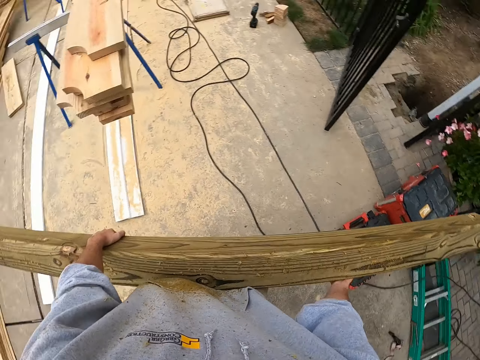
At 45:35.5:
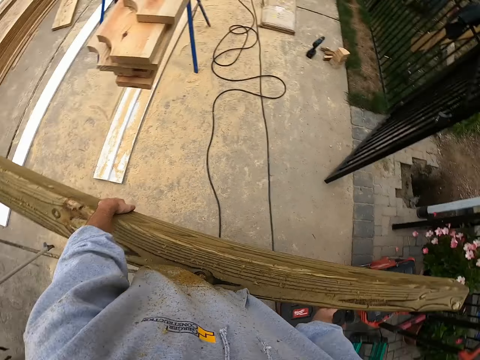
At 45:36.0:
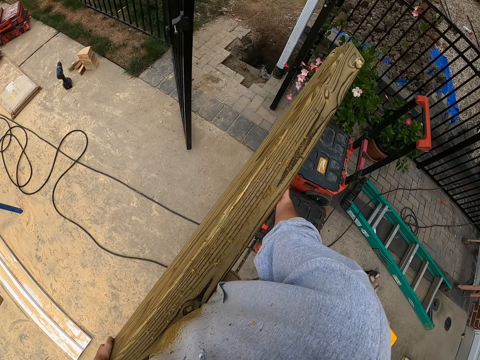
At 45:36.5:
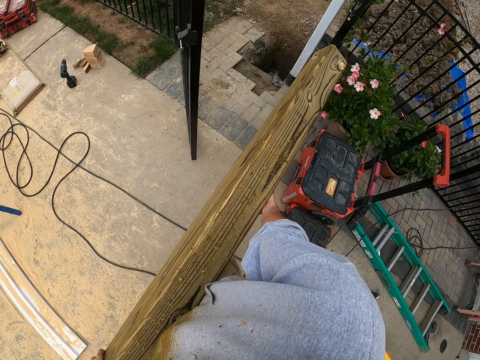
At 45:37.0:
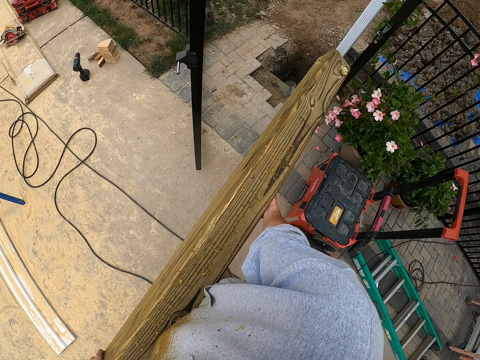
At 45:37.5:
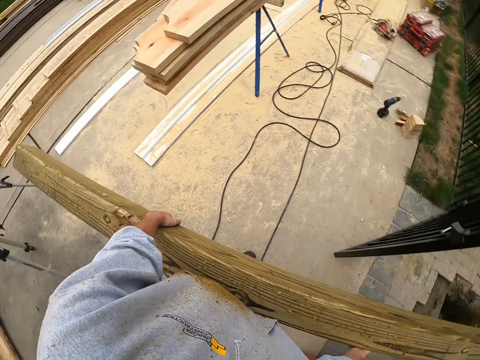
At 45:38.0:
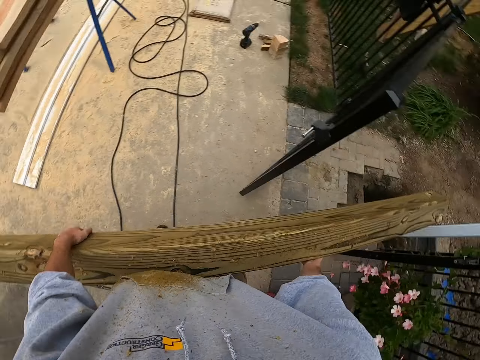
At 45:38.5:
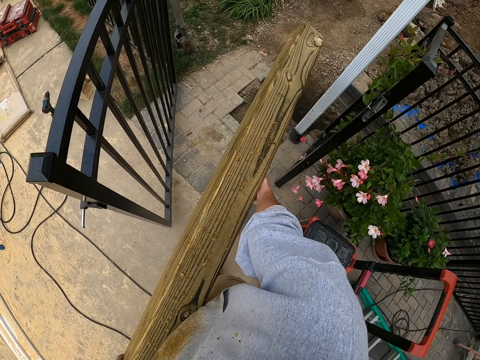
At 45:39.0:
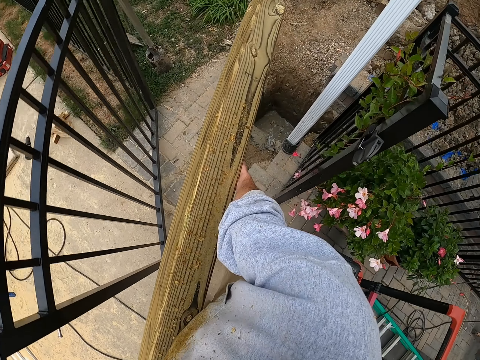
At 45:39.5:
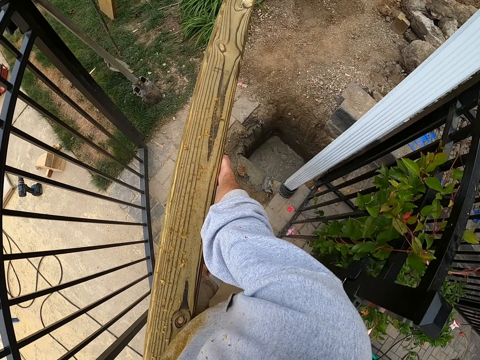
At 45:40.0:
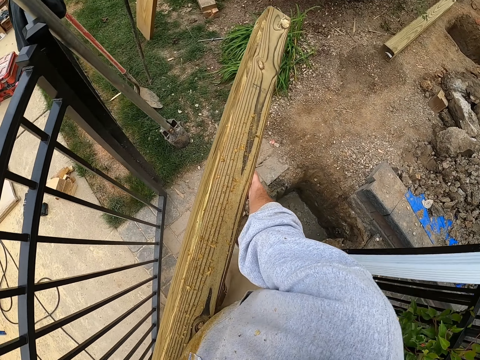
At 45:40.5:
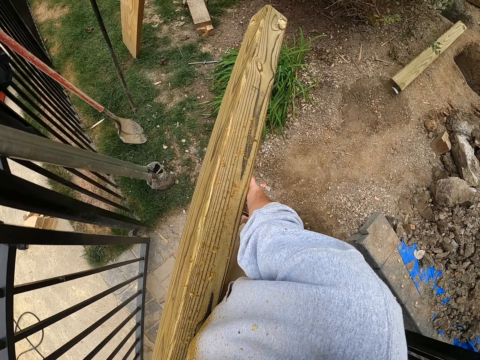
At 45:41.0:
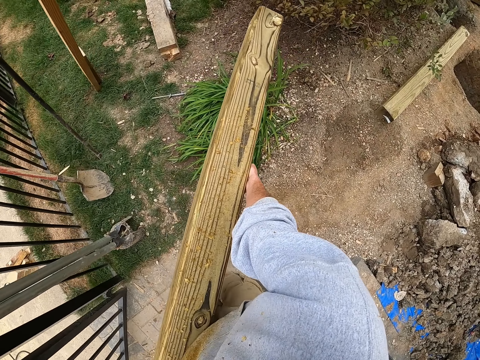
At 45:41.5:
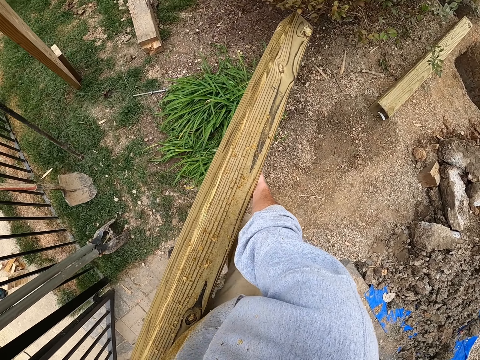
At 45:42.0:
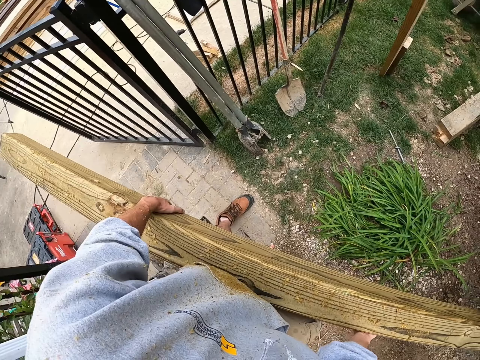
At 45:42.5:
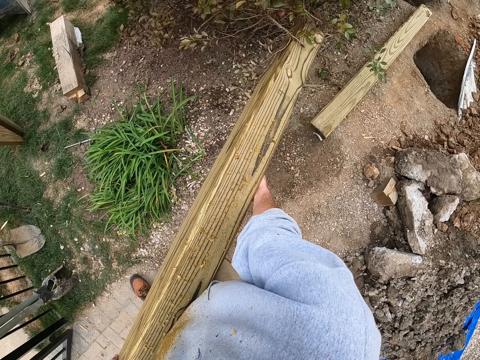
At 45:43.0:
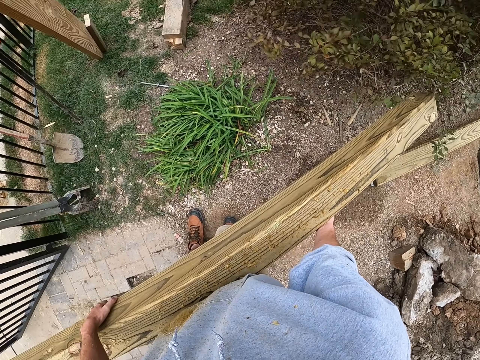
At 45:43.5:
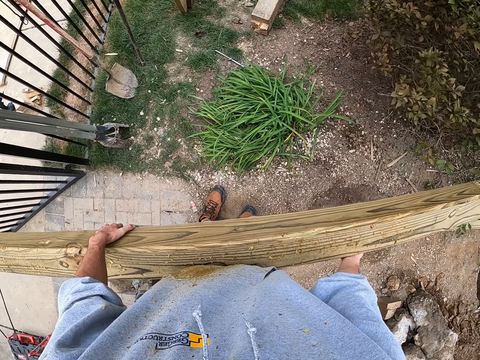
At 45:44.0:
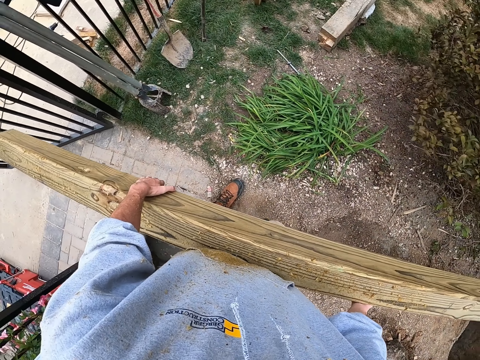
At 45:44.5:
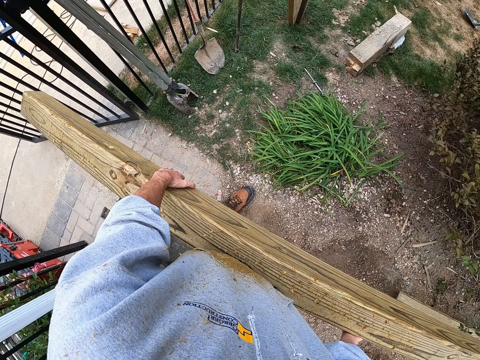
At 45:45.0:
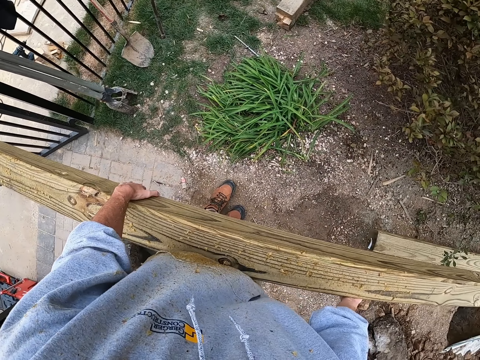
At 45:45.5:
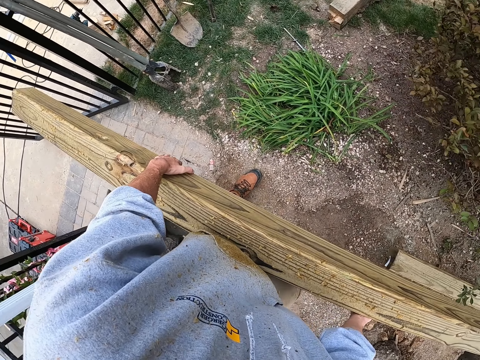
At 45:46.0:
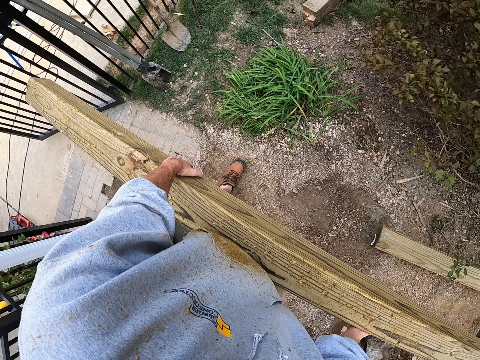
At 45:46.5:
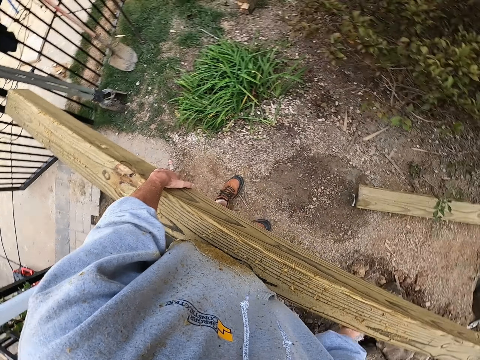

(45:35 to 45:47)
The camera wearer looks around. They walk around.

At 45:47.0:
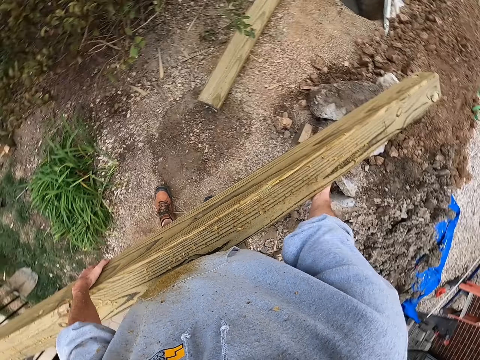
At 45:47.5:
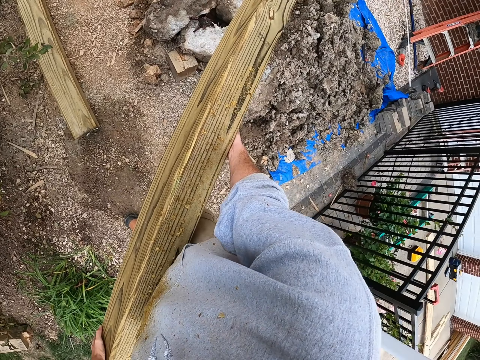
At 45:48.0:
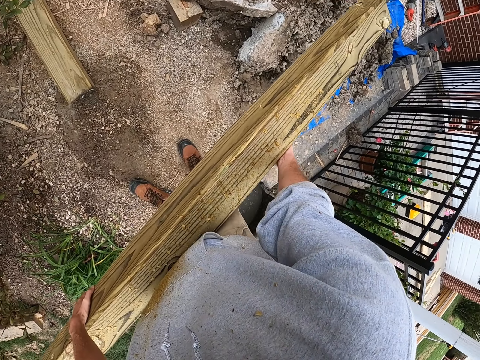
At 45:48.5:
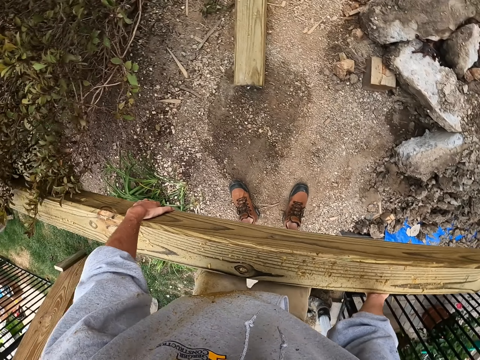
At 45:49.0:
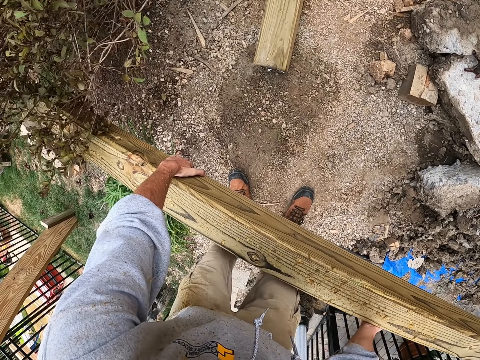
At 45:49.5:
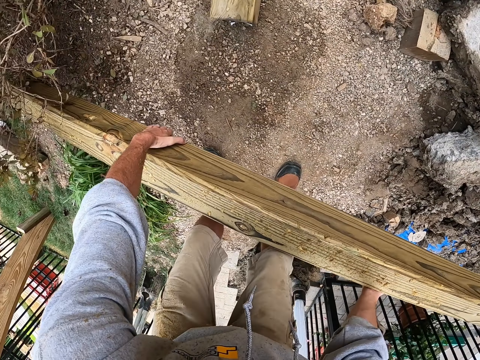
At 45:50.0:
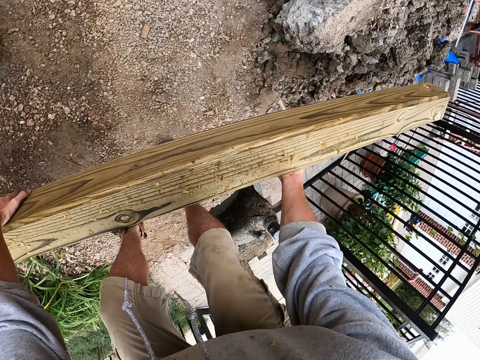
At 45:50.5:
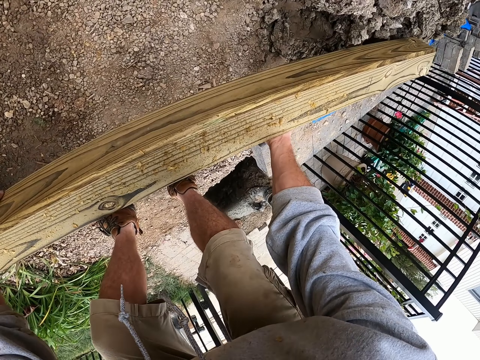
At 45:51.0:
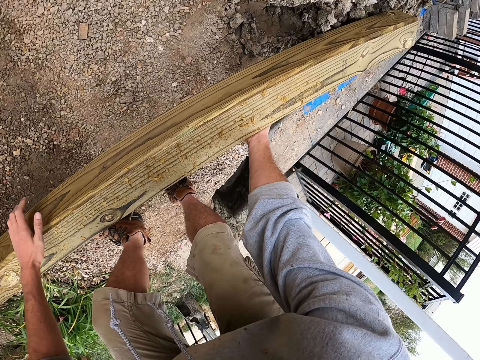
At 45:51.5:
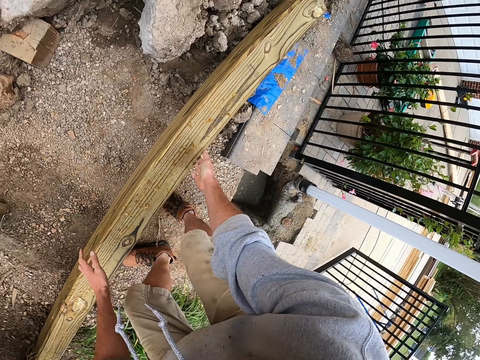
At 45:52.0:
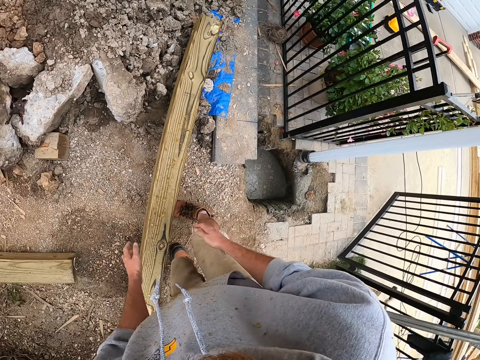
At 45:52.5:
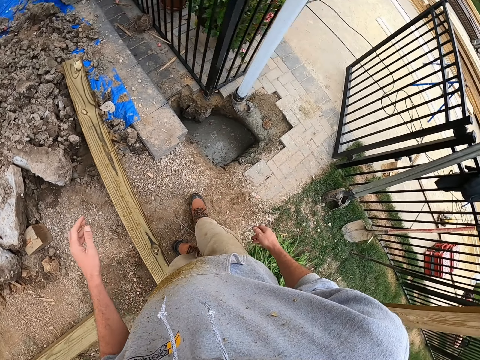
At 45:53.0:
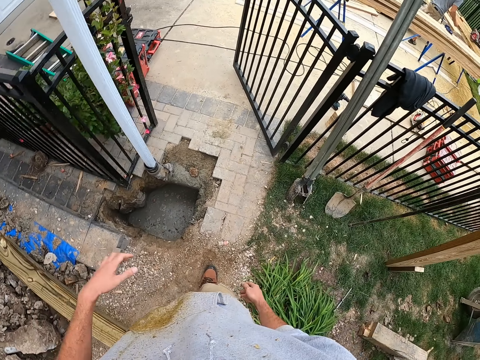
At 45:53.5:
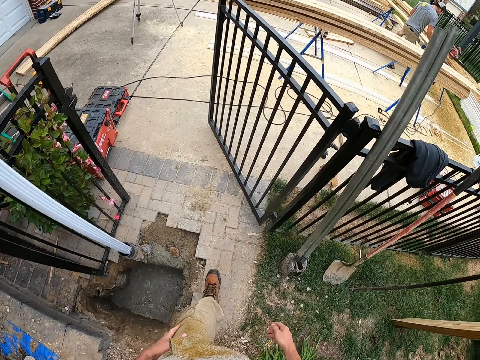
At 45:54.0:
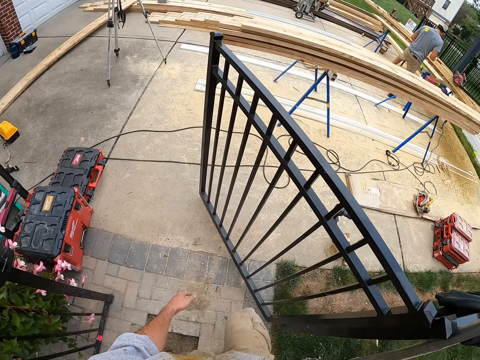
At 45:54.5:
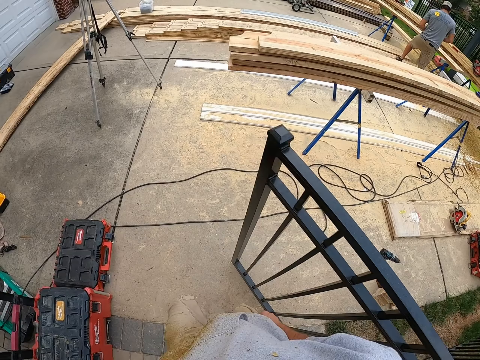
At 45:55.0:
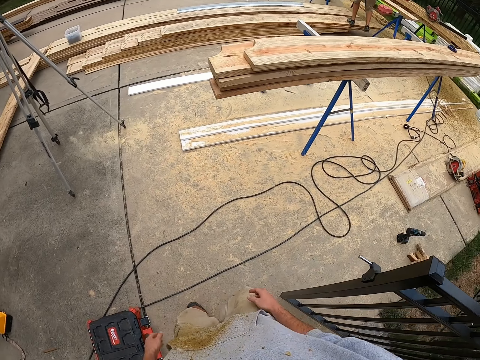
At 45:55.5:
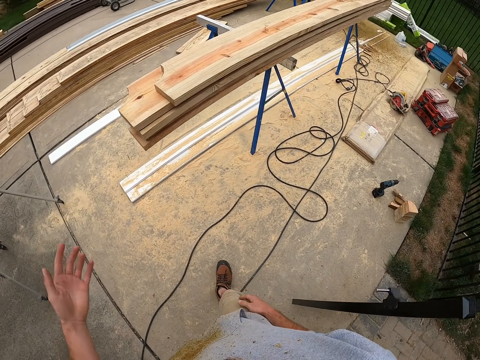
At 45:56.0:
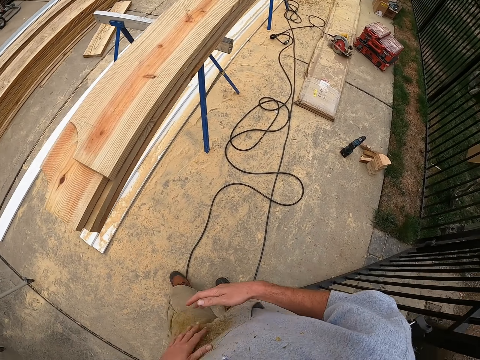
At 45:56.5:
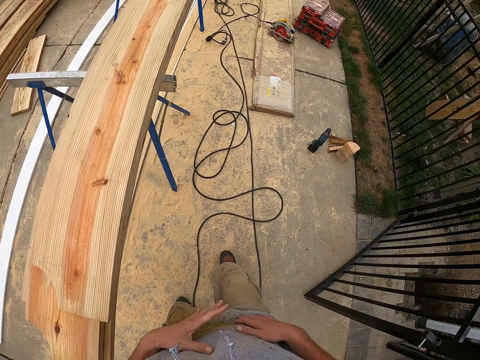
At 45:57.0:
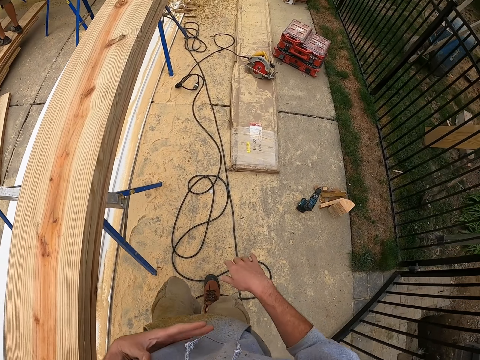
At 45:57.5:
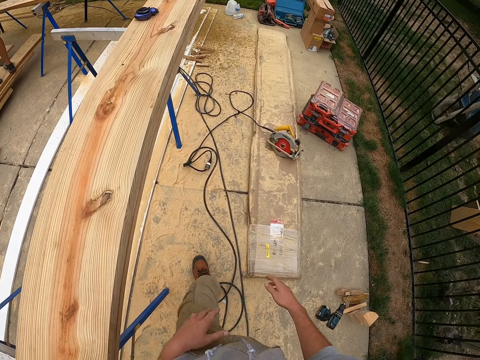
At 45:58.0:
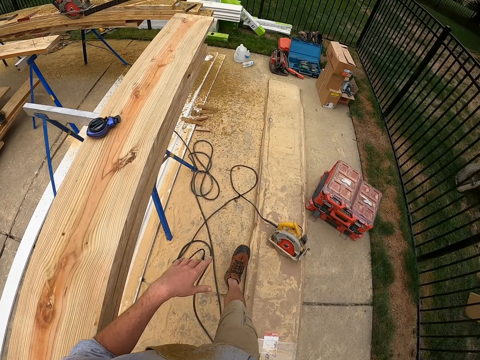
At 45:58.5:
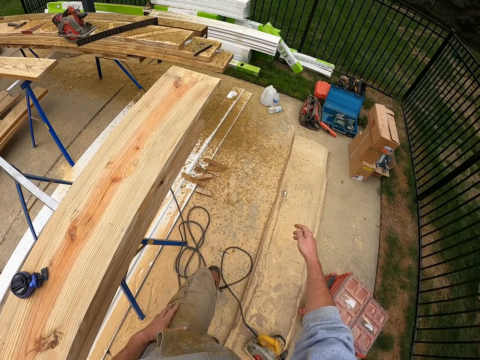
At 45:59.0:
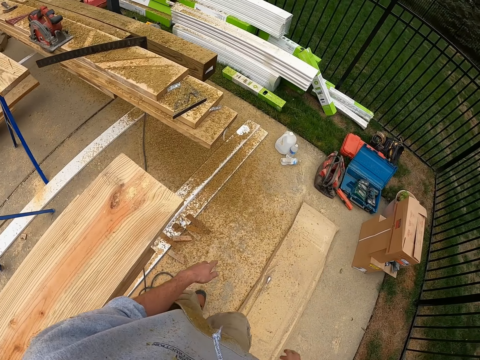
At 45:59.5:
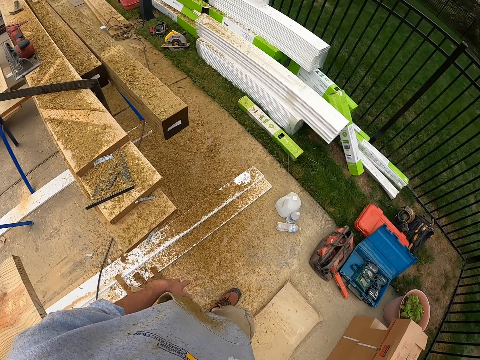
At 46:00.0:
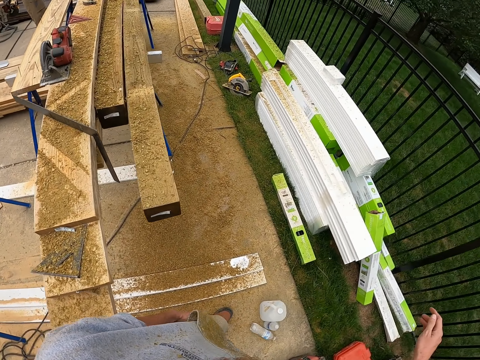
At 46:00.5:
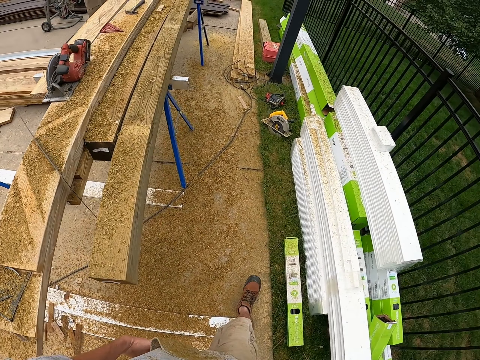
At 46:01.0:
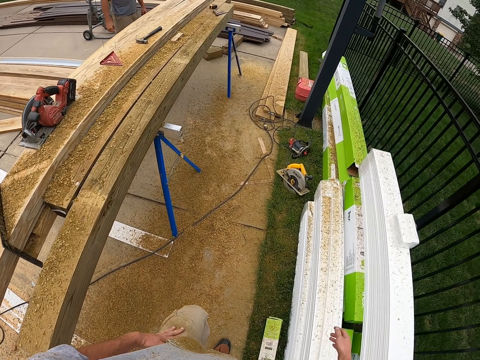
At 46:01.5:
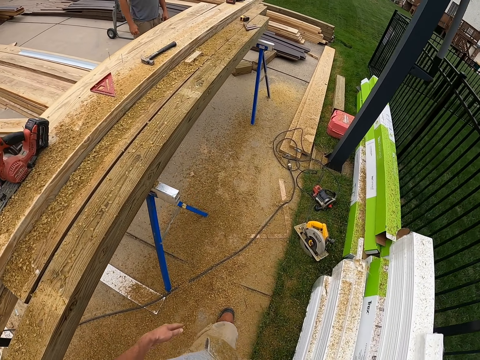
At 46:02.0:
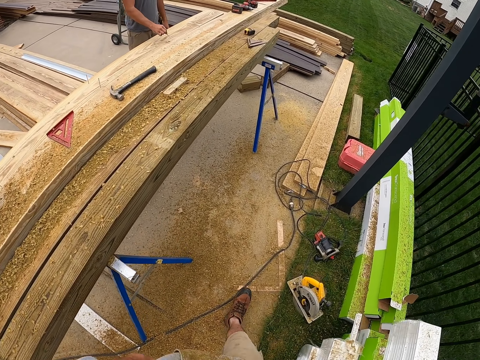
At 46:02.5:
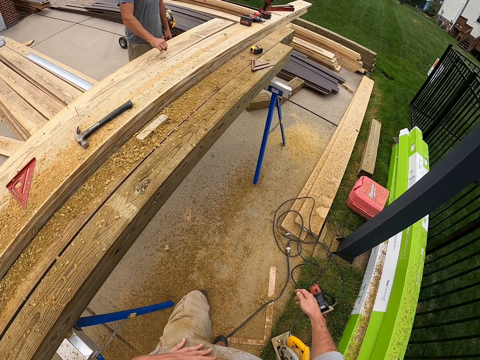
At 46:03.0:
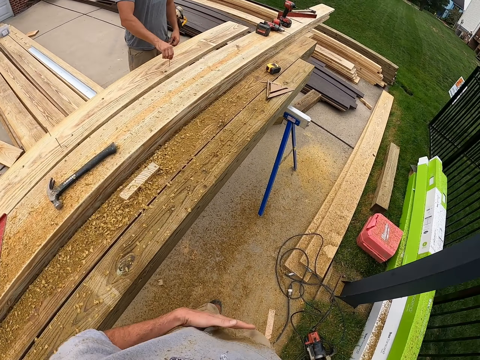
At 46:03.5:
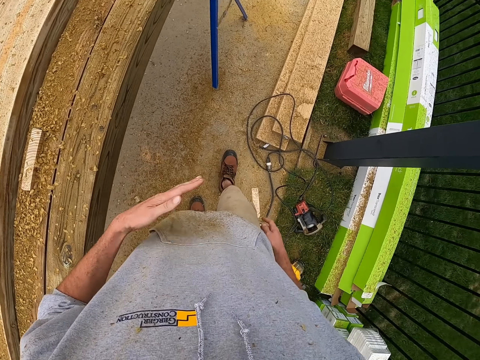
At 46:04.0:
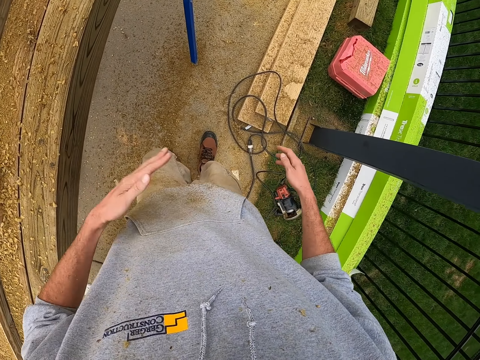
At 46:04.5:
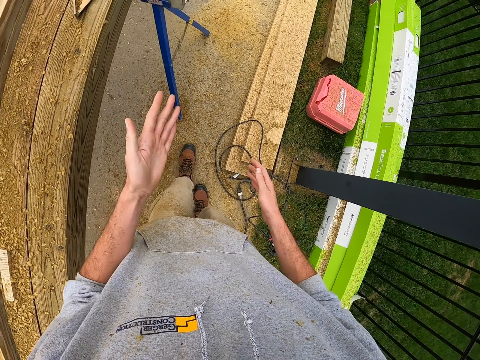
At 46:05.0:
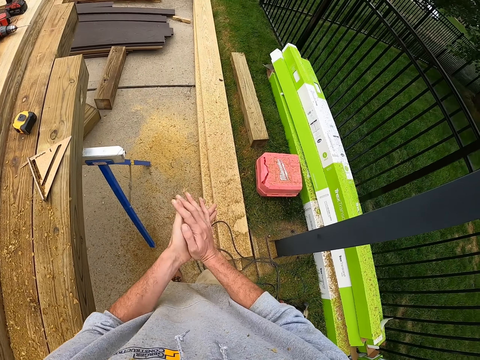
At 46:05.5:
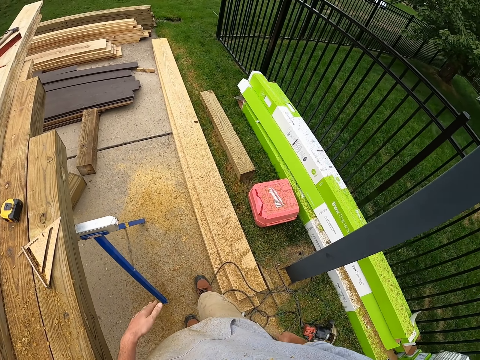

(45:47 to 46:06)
The camera wearer puts the wood down. They walk around.
